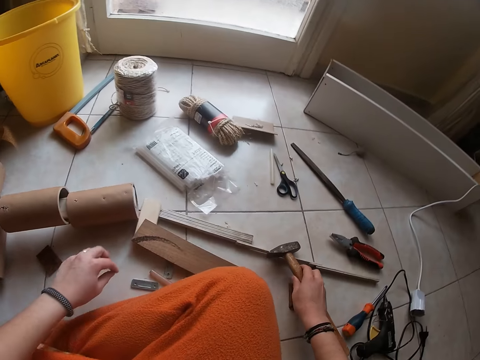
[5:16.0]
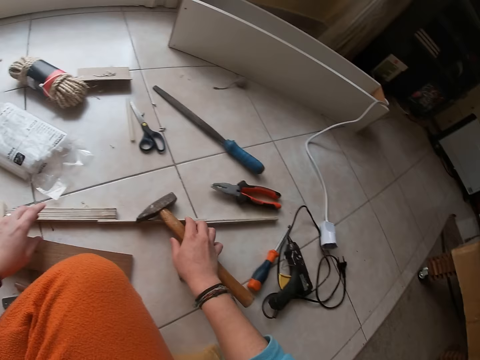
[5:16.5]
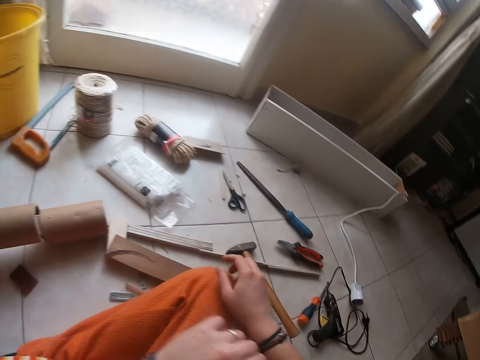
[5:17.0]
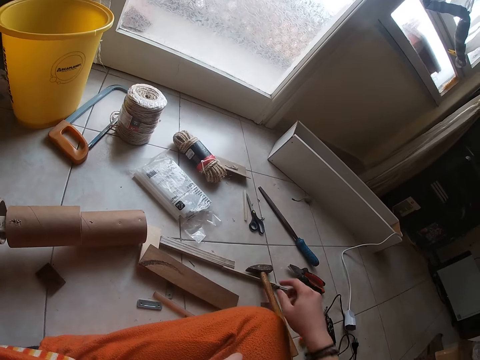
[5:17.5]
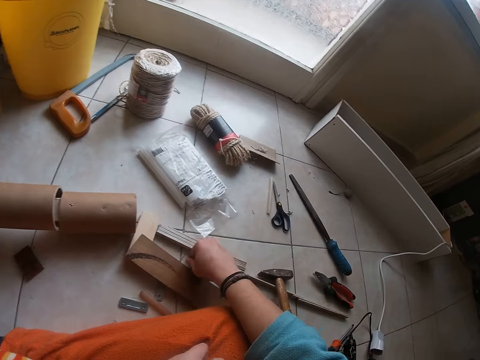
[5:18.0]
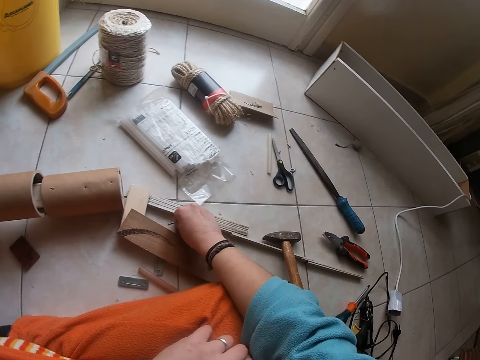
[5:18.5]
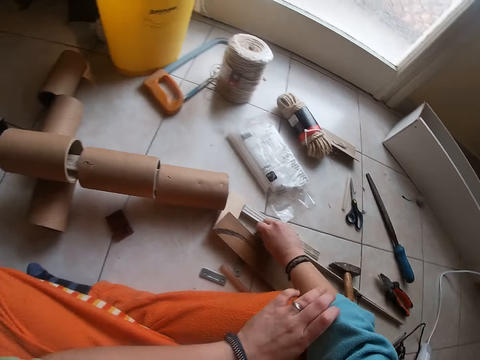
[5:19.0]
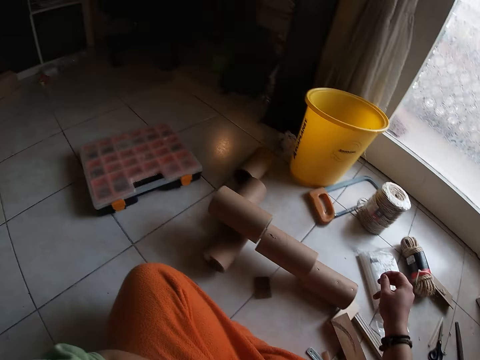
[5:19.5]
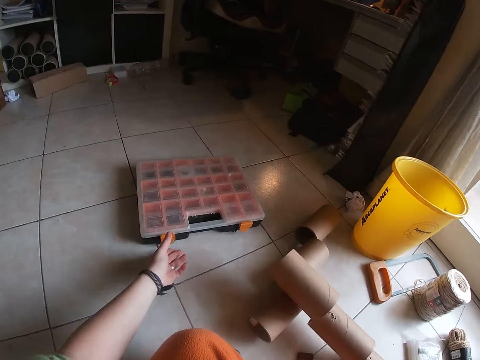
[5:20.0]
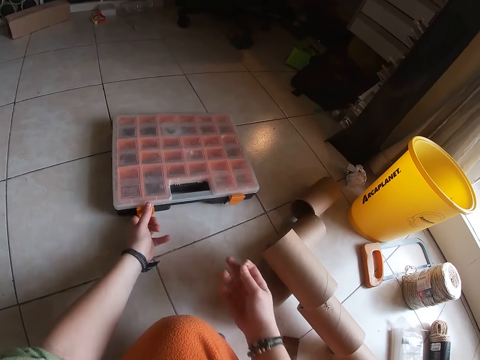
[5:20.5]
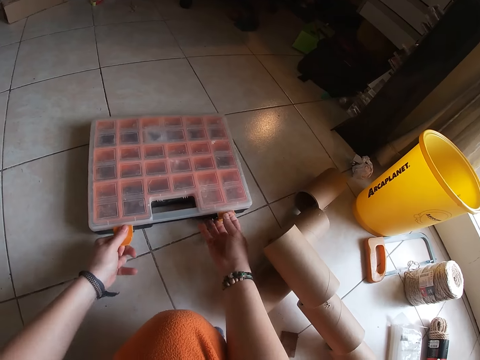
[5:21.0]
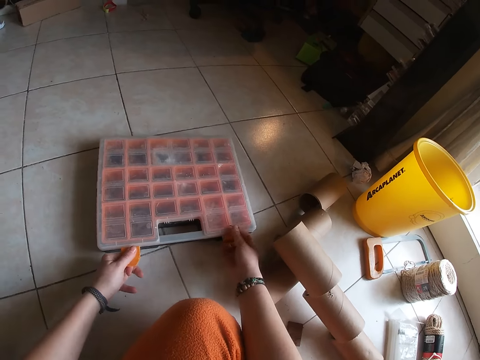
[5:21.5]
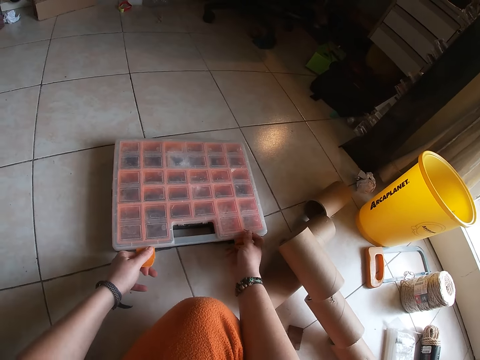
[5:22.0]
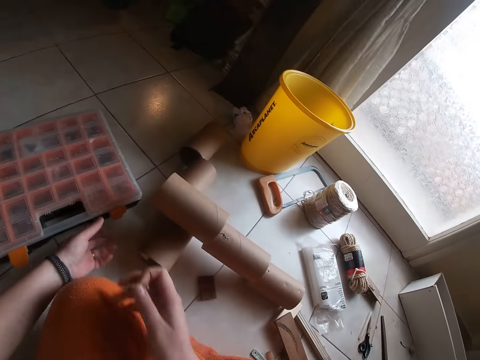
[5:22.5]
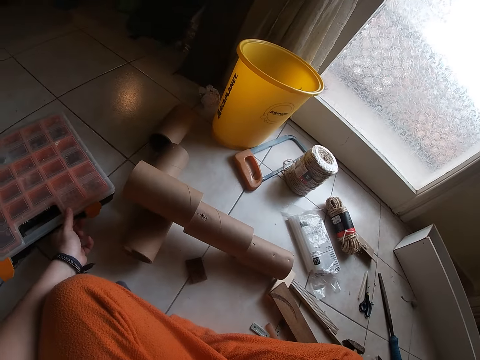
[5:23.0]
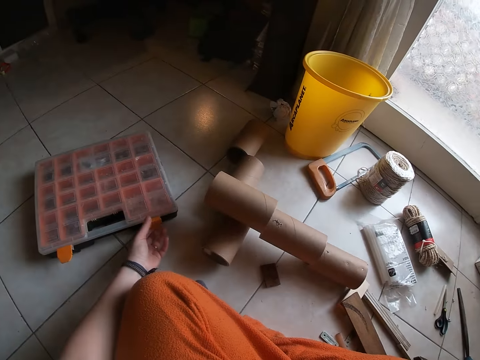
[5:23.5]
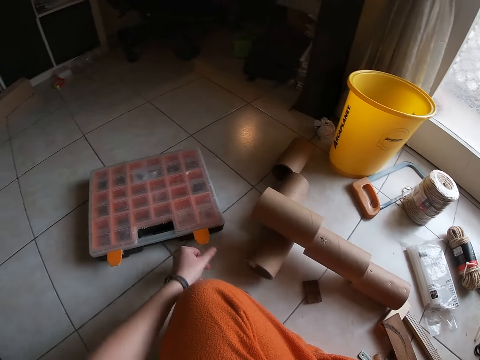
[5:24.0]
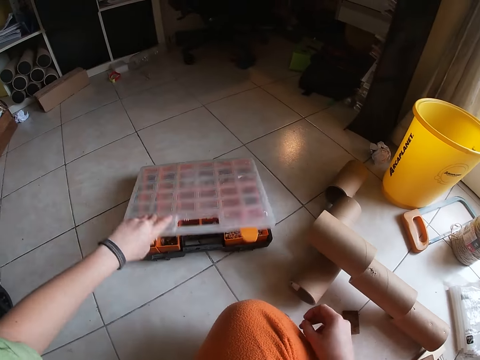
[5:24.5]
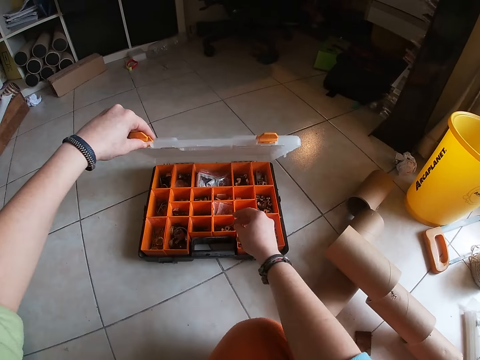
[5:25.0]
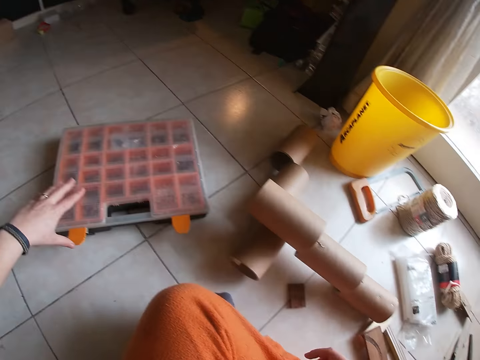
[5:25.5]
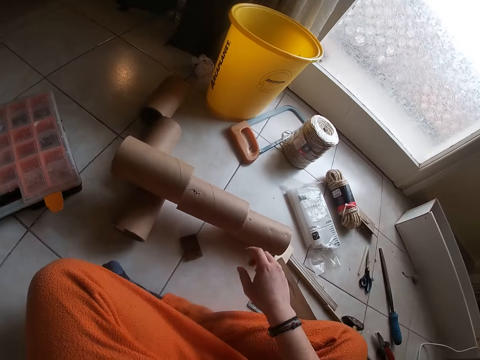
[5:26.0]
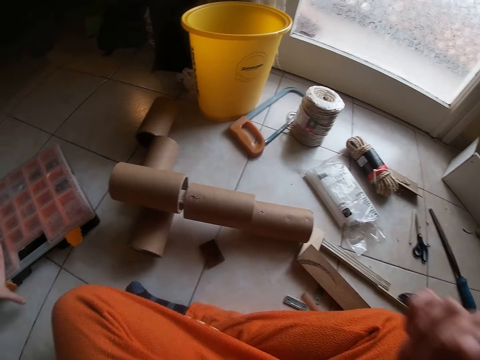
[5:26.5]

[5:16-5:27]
The camera wearer drops the hammer on the ground with his right hand. He picks a nail from the ground with his right hand. He opens a tool box with his left hand. He drops the nail in the tool box with his right hand.

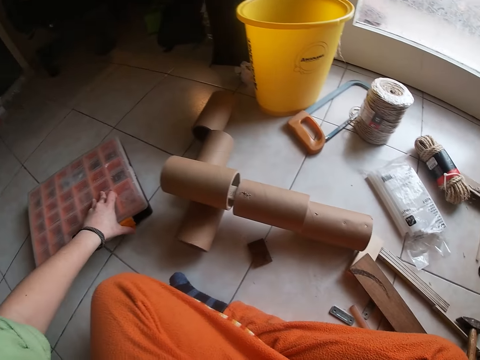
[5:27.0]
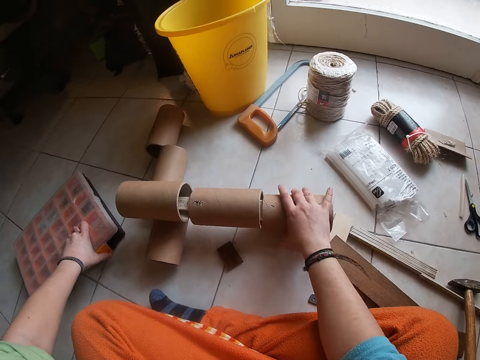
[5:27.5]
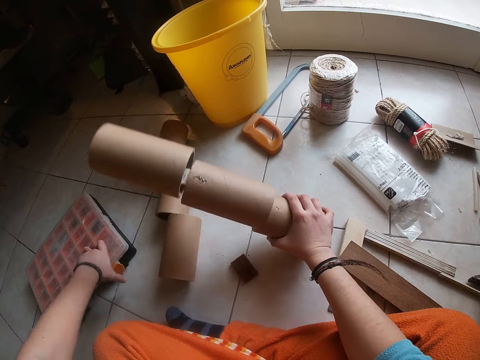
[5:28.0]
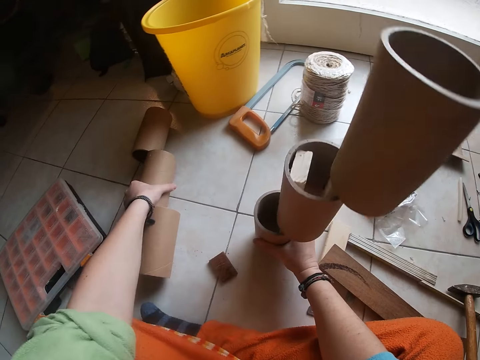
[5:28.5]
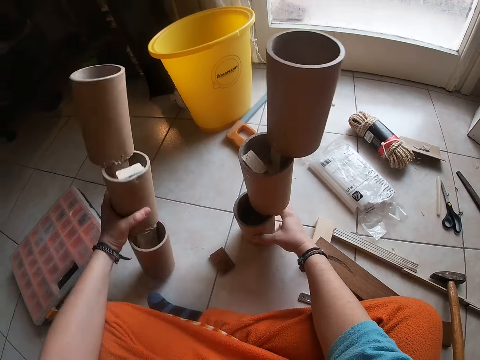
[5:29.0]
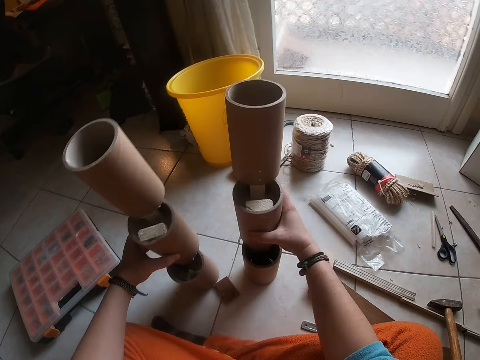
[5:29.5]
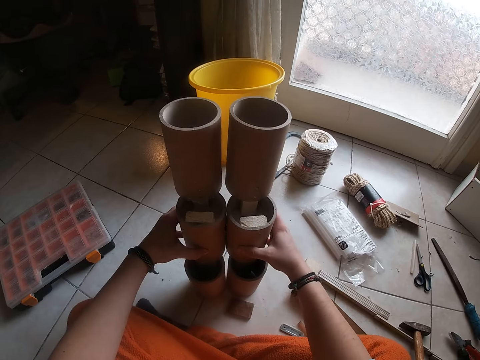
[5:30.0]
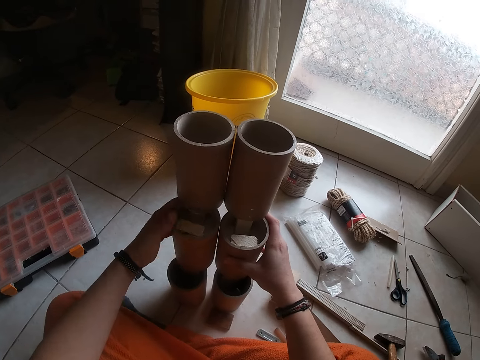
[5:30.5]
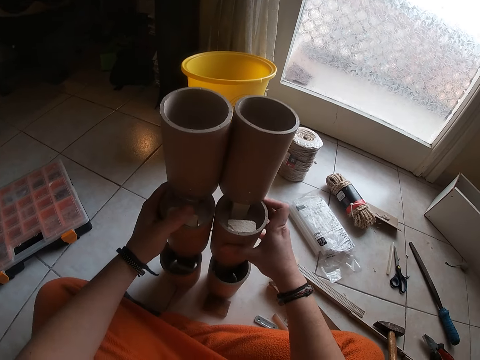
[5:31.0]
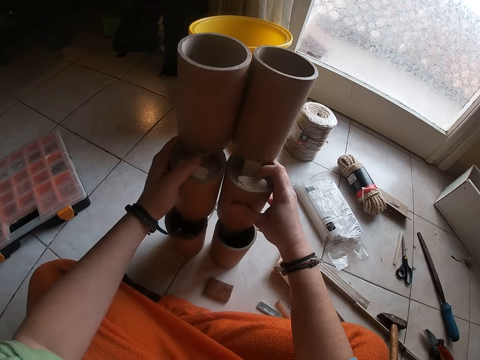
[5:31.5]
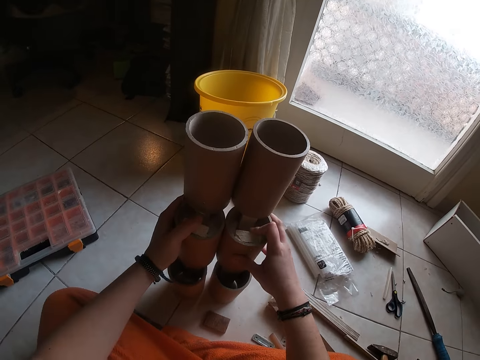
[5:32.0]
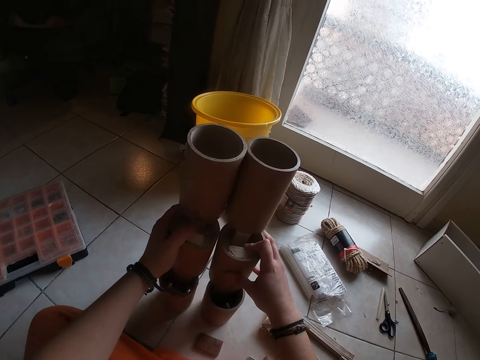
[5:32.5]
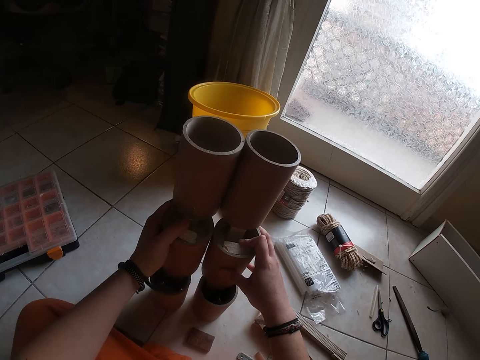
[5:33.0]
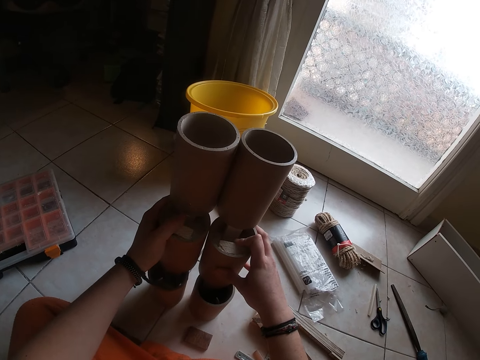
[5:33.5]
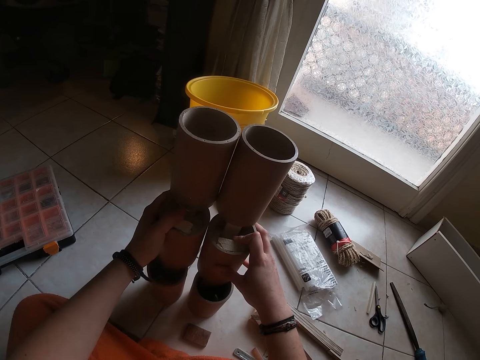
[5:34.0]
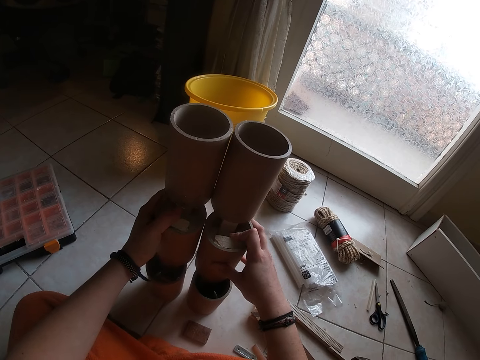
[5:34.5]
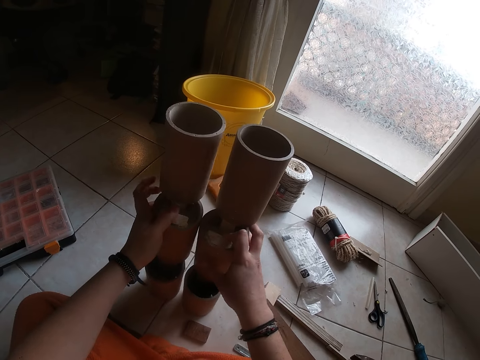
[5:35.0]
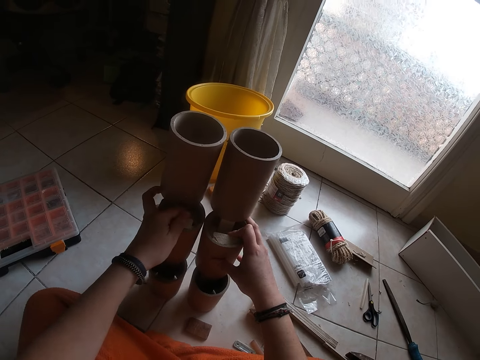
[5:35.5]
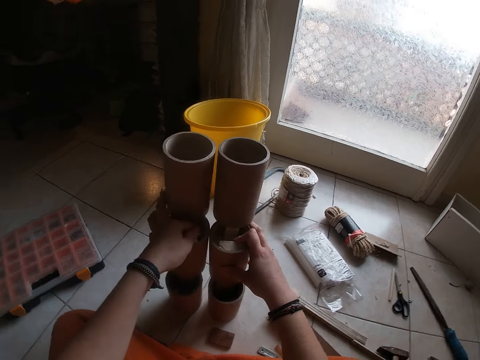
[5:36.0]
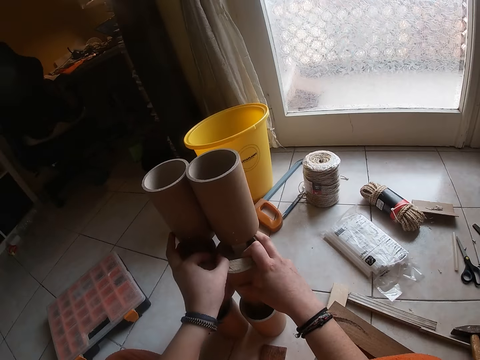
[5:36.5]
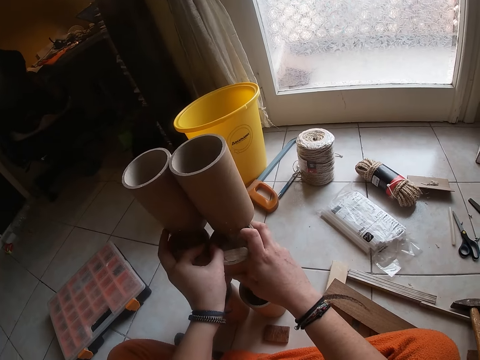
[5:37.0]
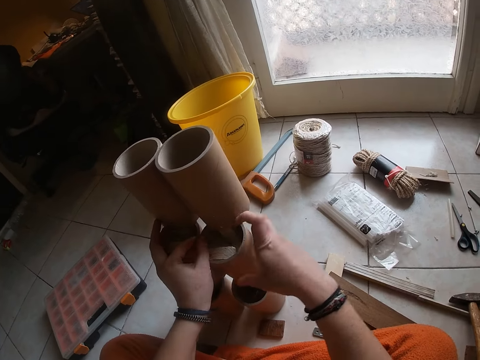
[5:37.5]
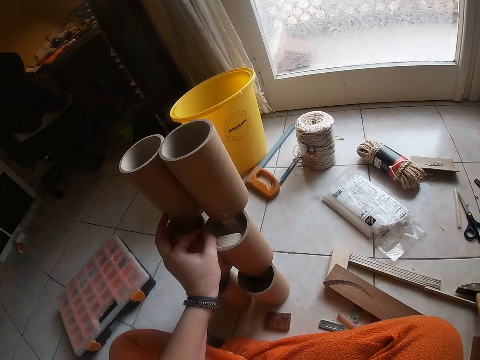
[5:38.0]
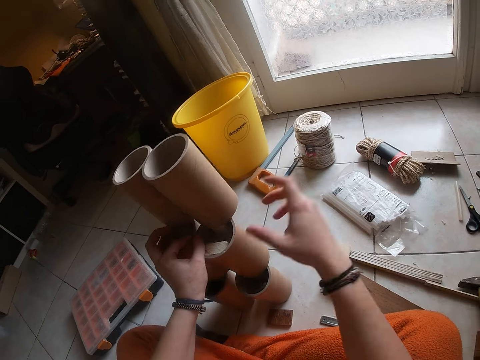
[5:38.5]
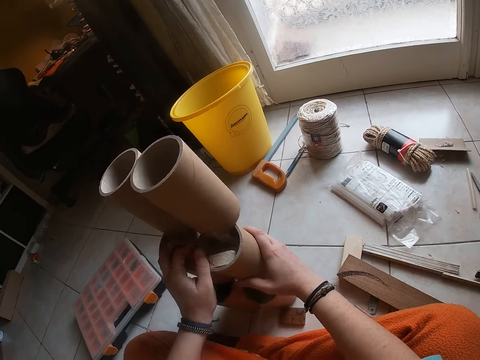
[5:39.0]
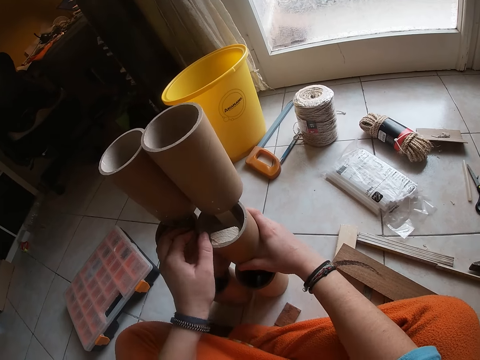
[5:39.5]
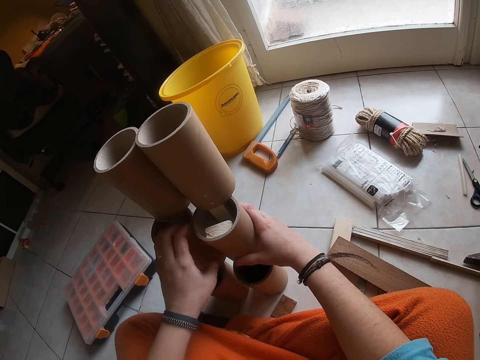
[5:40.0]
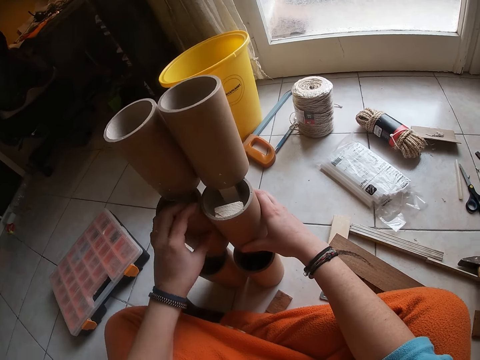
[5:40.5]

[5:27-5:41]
The camera wearer picks the wood with a paper bubble wrap on the ground with his right hand. He picks the wood with the paper bubble wrap on the ground with his left hand. He holds the wood with the paper bubble wrap with both hands. He stands two woods together.

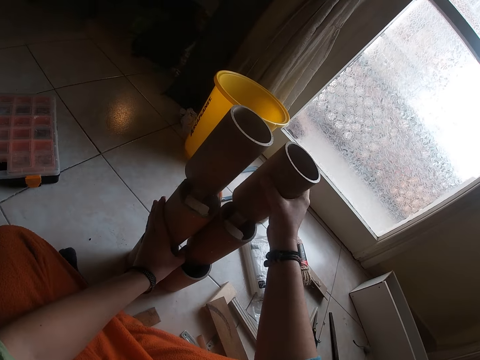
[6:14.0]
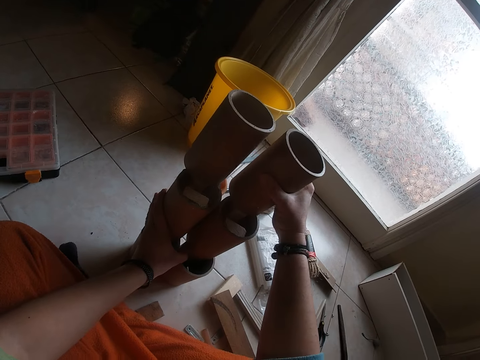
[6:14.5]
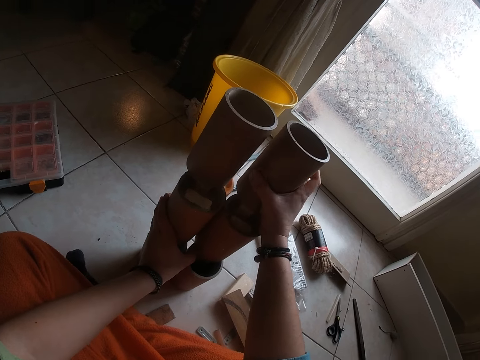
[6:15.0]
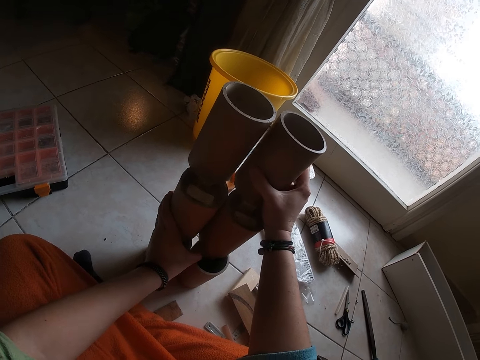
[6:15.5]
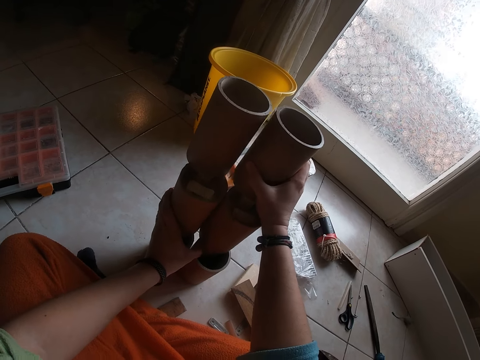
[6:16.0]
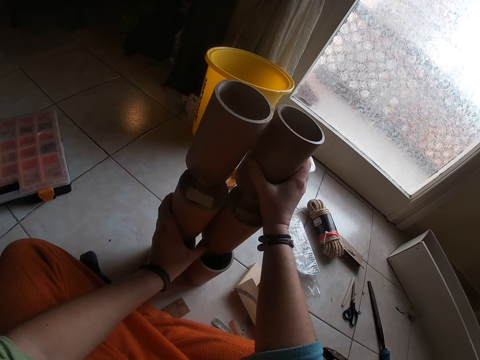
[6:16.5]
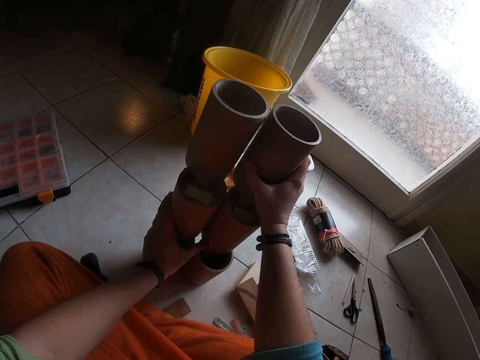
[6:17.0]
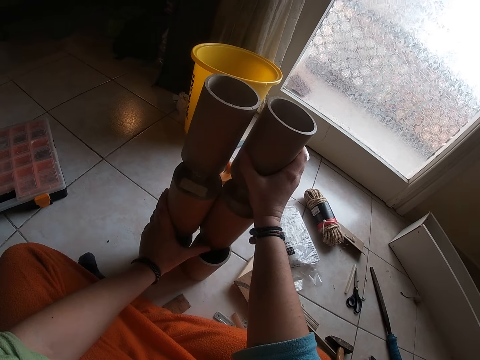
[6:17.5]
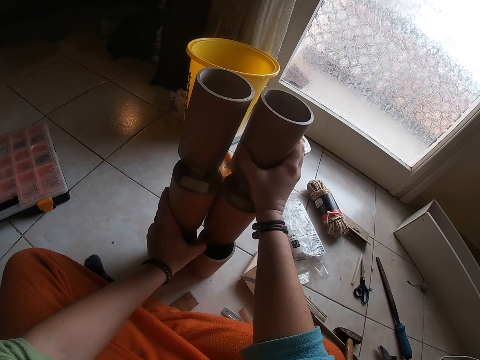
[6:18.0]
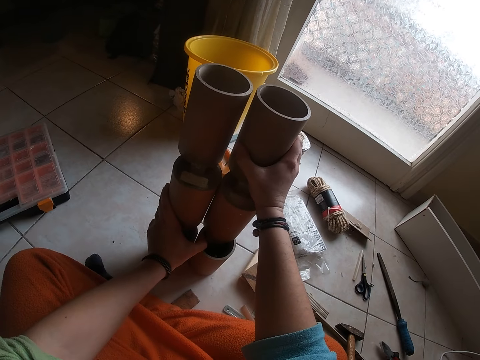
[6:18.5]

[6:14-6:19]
The camera wearer holds the face, then the wood.
